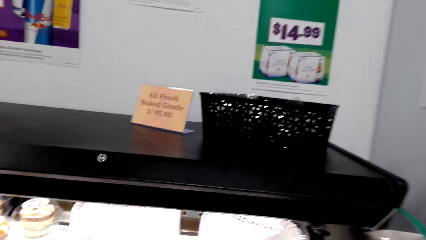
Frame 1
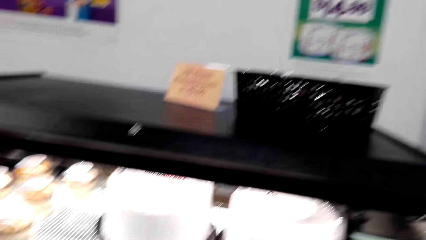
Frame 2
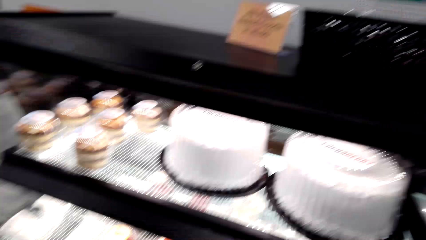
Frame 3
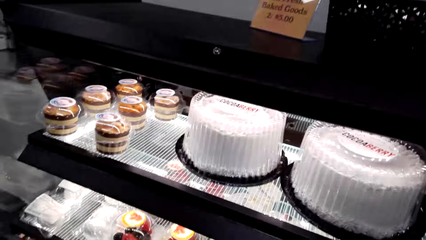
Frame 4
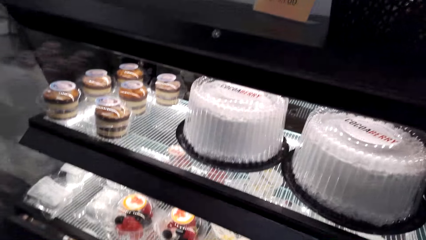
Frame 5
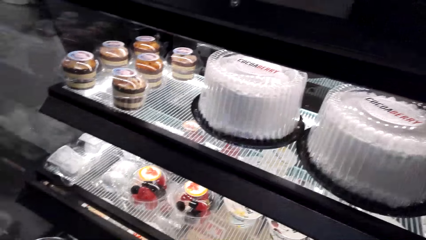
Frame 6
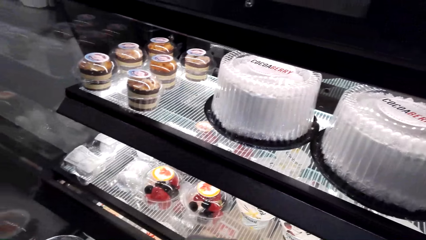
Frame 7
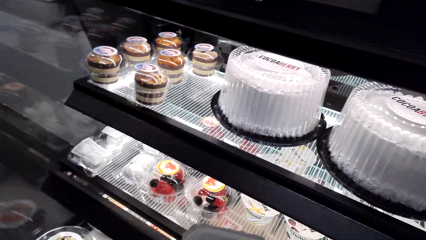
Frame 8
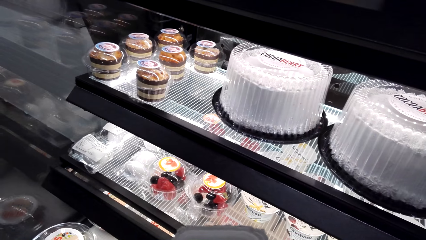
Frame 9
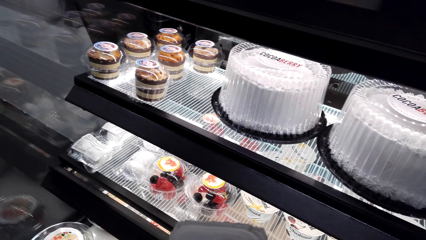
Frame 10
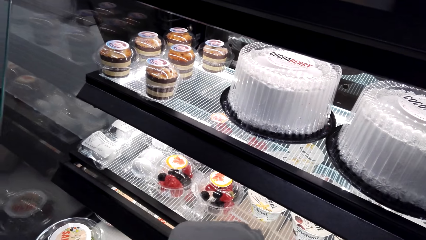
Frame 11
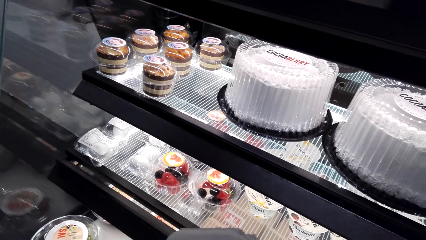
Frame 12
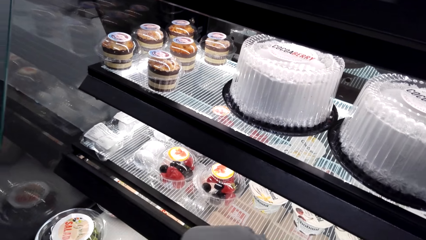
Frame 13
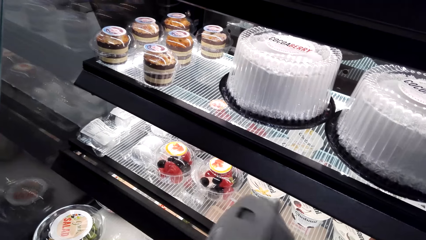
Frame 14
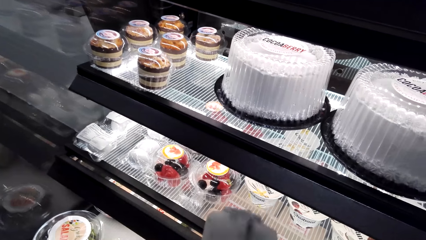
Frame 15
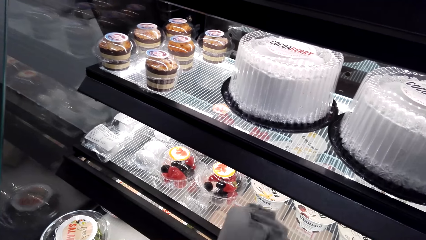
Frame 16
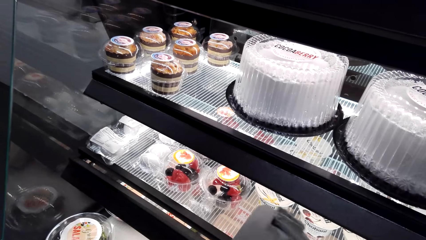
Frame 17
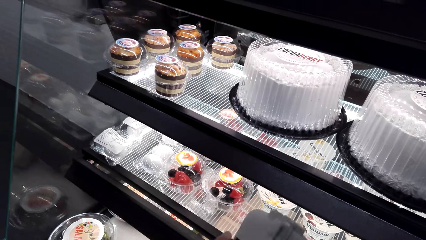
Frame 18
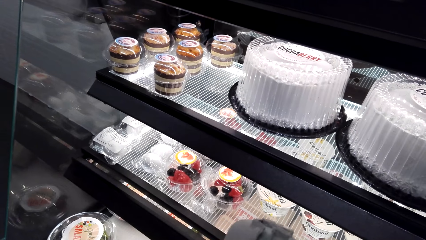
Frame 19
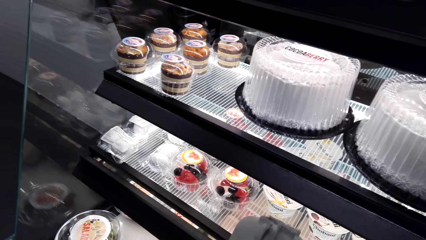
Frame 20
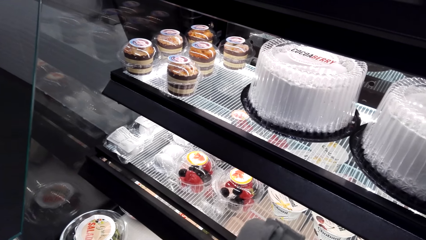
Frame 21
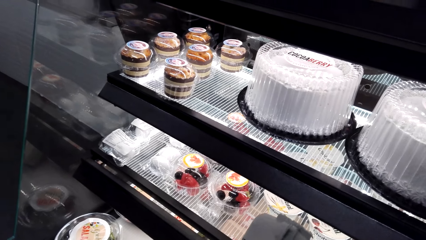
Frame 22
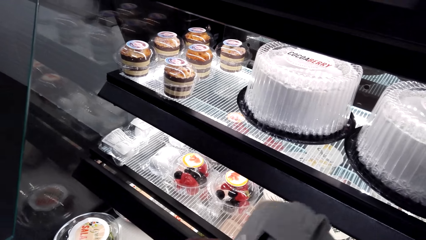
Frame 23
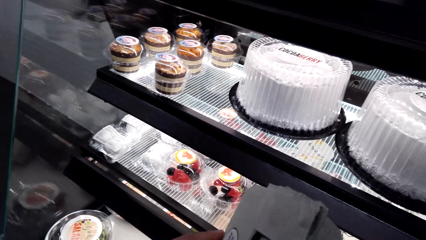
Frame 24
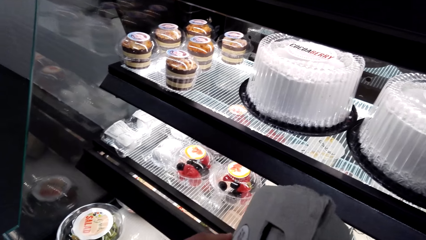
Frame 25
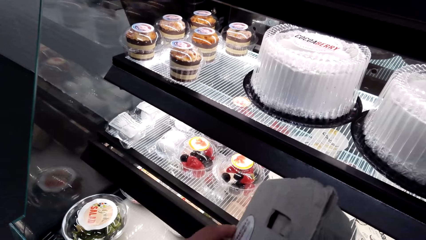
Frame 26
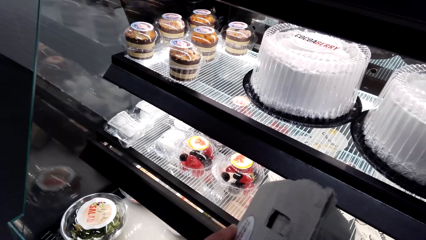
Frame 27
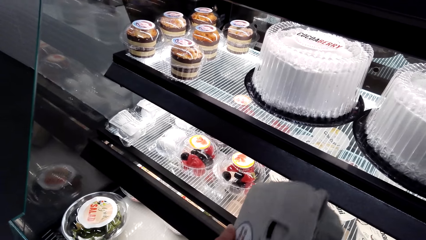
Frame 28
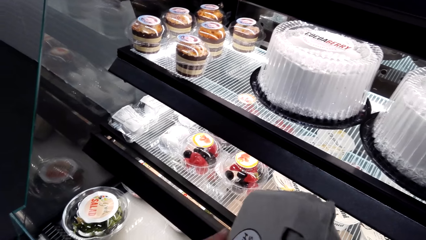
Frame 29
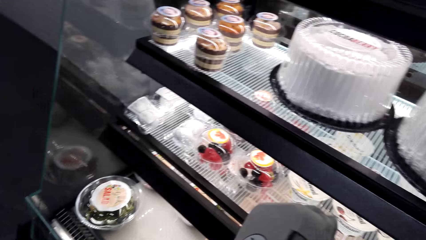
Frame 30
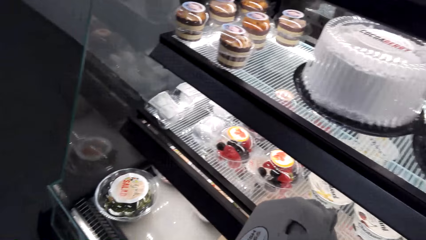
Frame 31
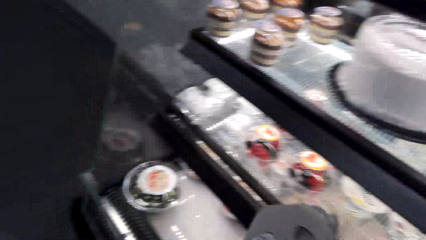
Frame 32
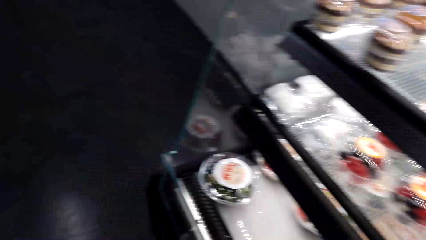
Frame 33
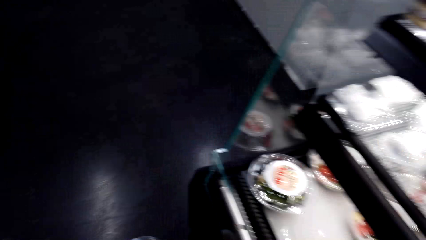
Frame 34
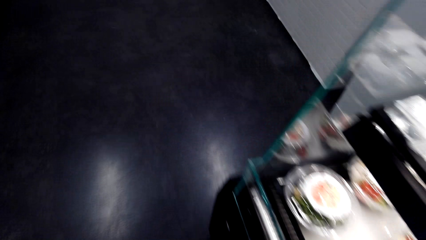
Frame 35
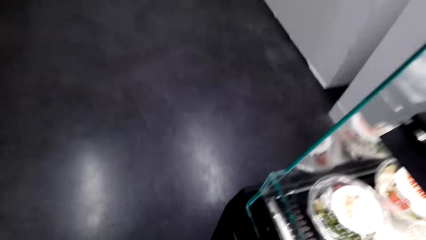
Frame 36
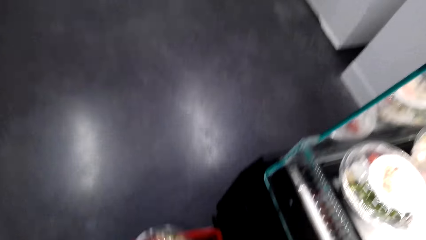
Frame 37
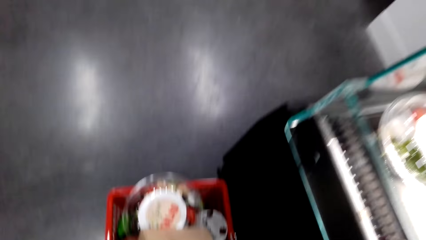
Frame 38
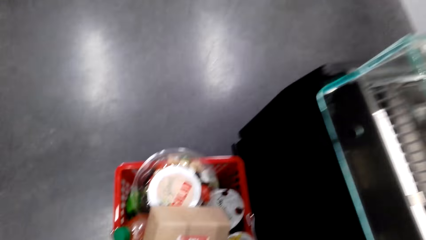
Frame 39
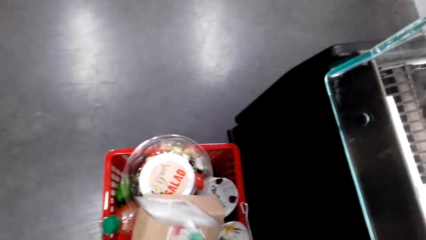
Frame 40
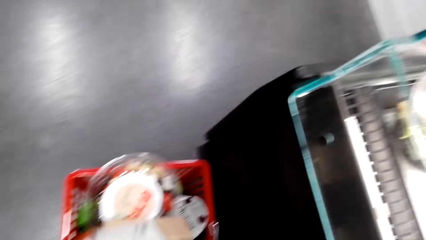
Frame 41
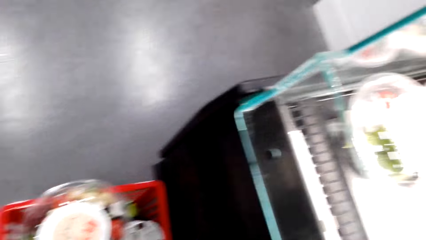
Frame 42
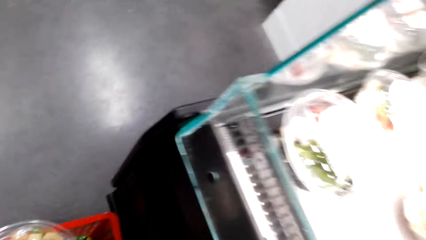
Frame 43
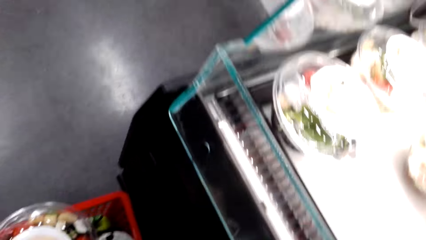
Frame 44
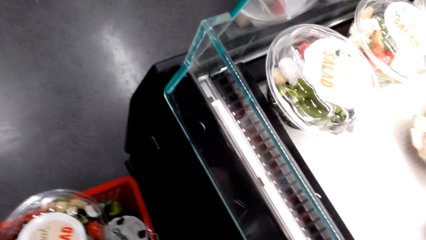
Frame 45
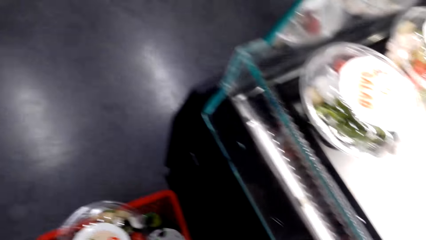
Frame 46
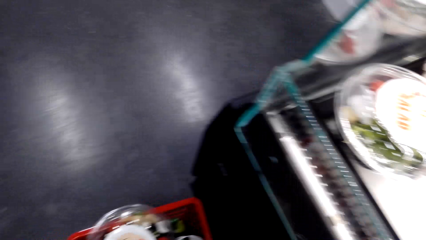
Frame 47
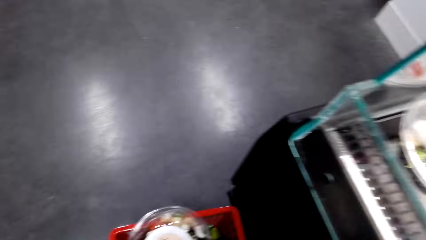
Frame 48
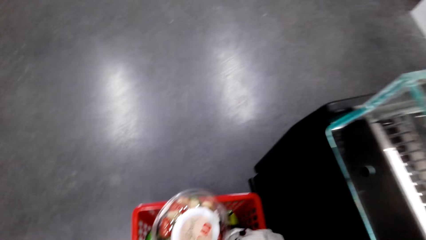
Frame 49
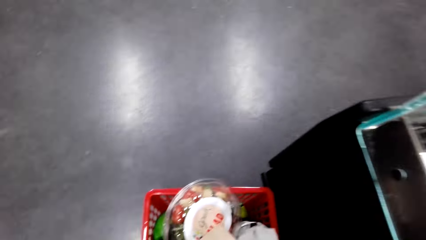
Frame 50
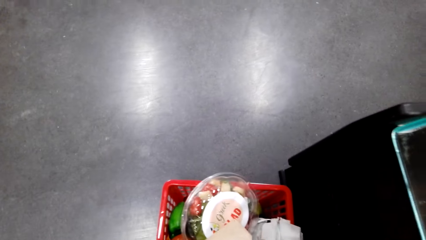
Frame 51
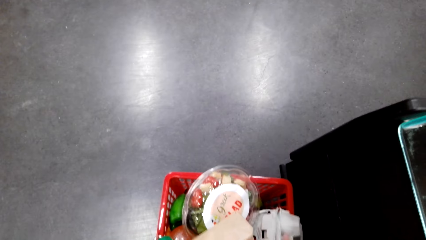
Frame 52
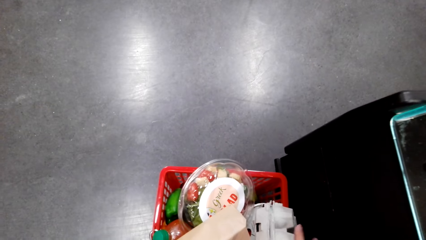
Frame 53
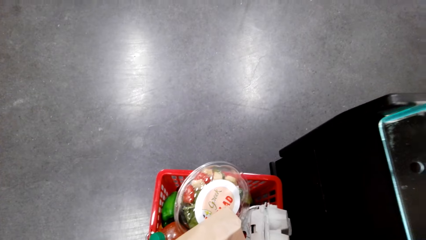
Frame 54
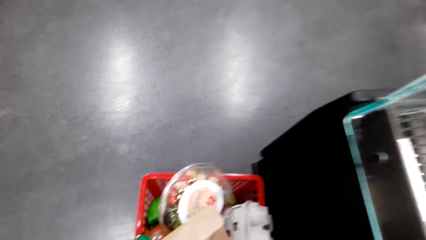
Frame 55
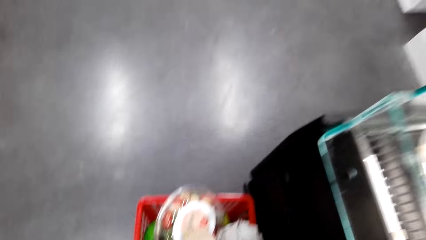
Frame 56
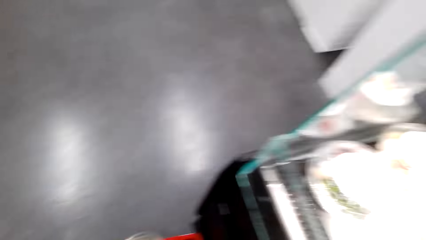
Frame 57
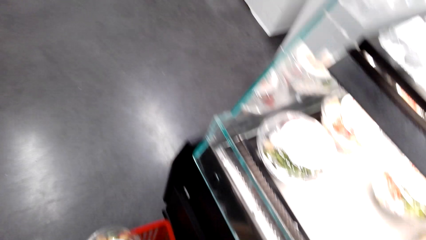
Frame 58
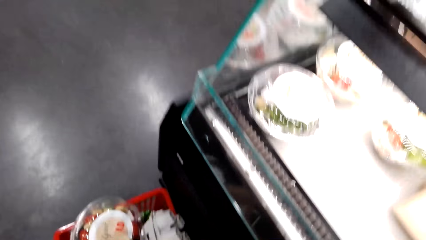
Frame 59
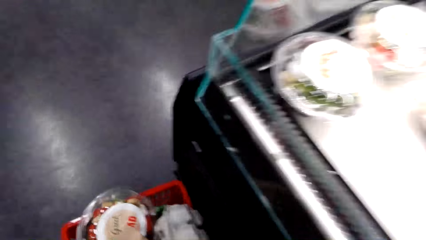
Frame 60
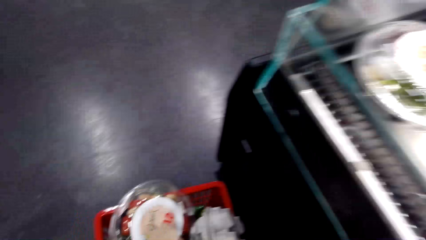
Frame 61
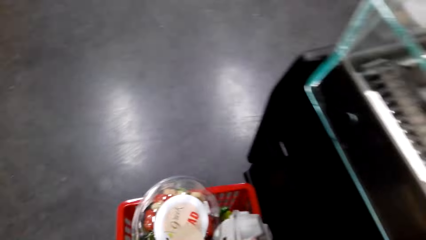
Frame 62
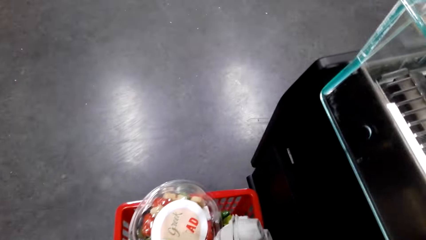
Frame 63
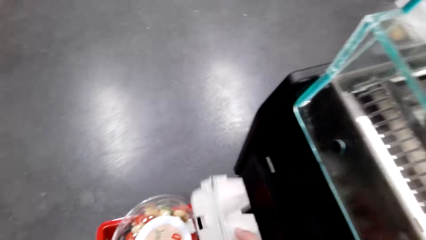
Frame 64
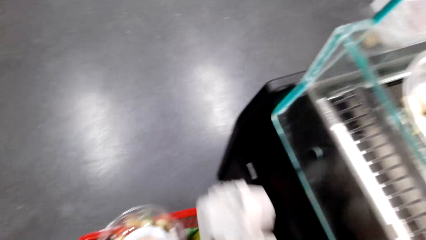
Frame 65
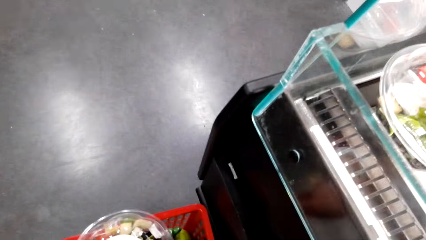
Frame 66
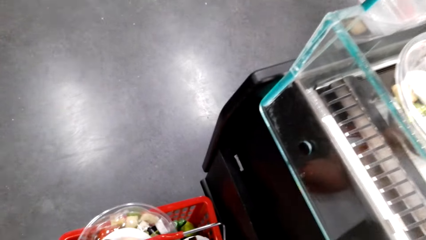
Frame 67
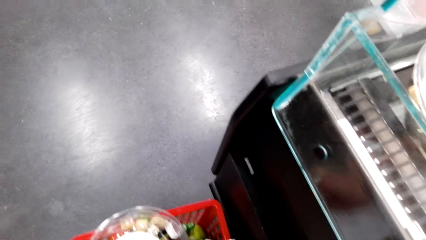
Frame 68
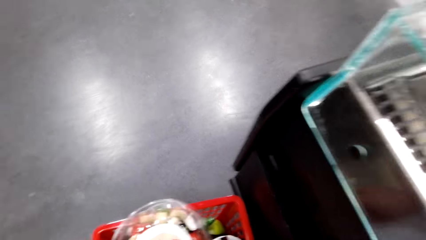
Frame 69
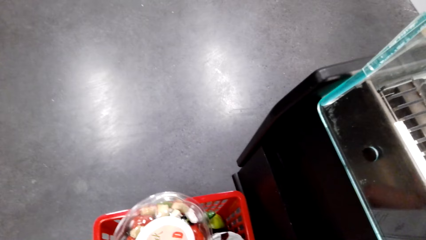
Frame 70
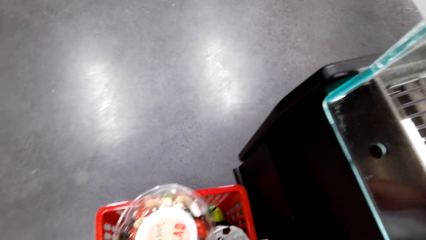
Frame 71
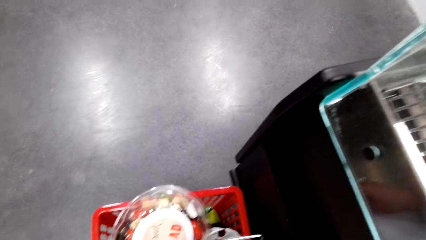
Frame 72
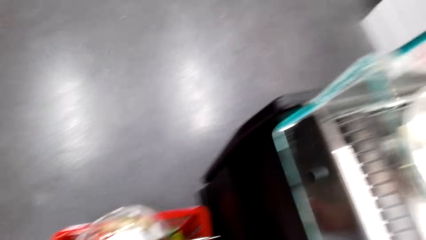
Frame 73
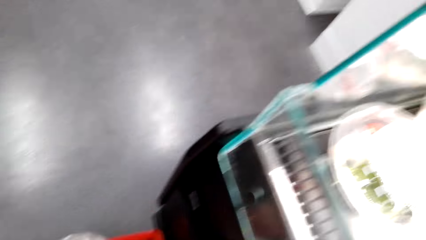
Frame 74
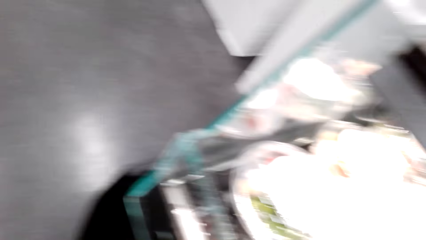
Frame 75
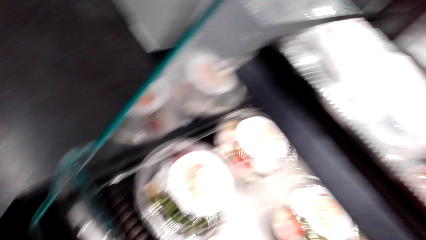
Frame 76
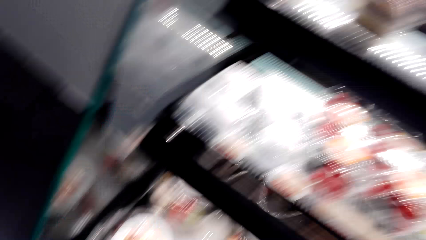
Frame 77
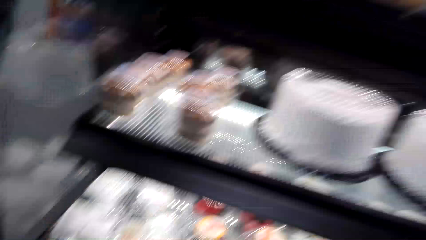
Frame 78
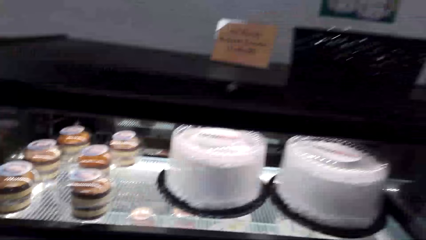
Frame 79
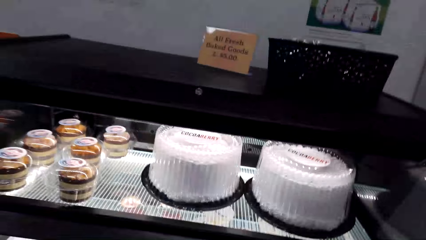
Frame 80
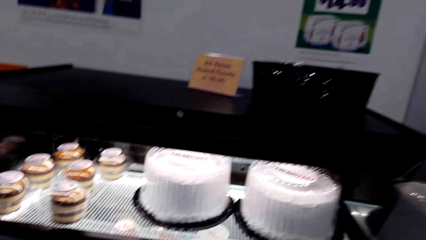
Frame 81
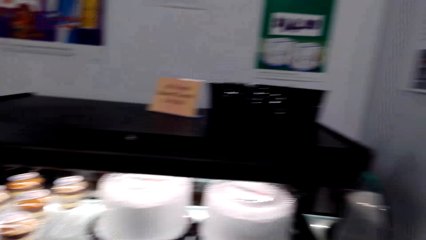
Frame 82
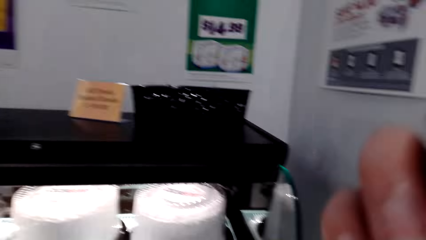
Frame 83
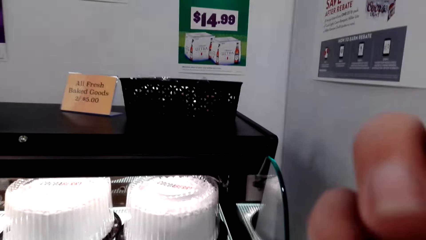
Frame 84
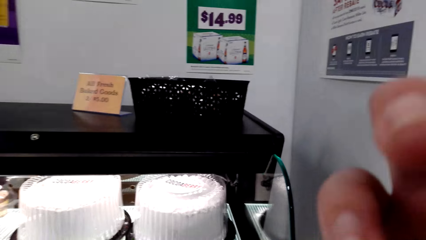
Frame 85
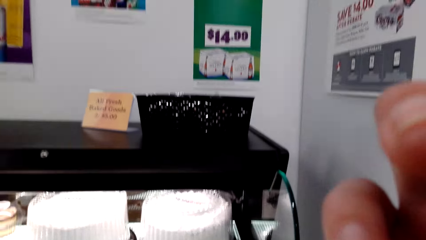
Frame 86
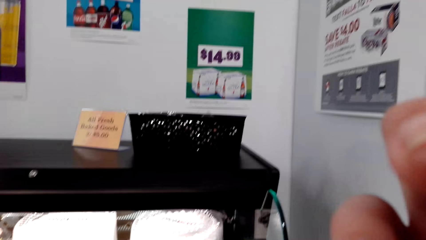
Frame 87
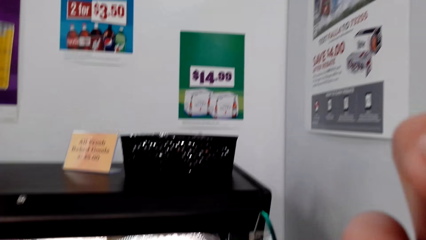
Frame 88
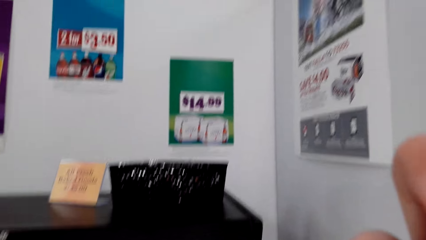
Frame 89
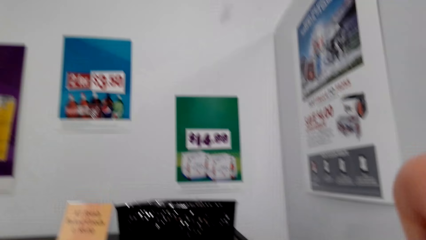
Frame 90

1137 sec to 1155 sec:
The camera wearer closes the egg box. They put the egg box or cakes in the shopping basket. They pick up the egg box. They put the egg box in the shopping basket. They fix the camera.
